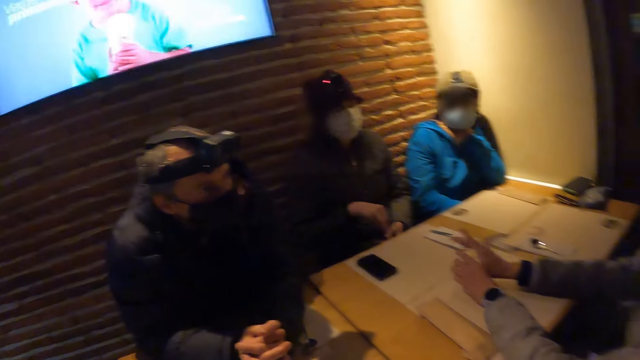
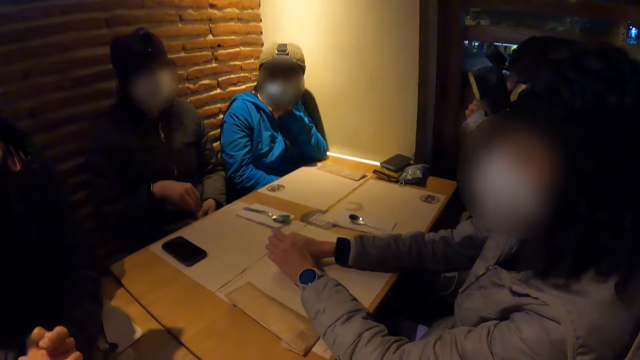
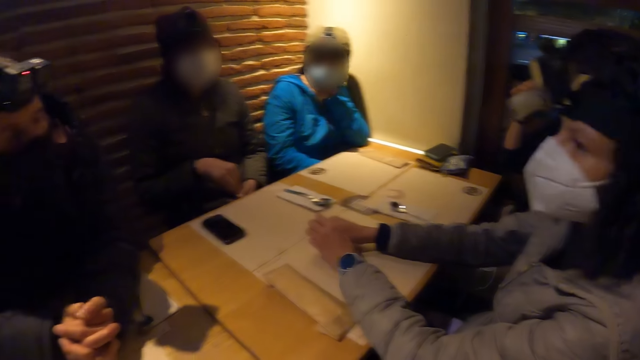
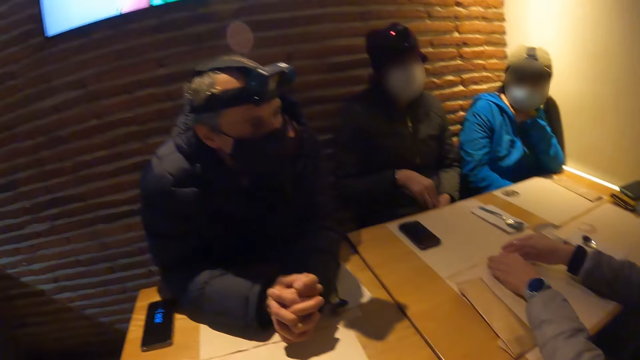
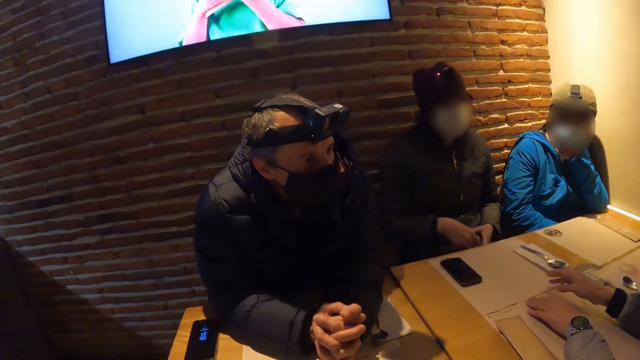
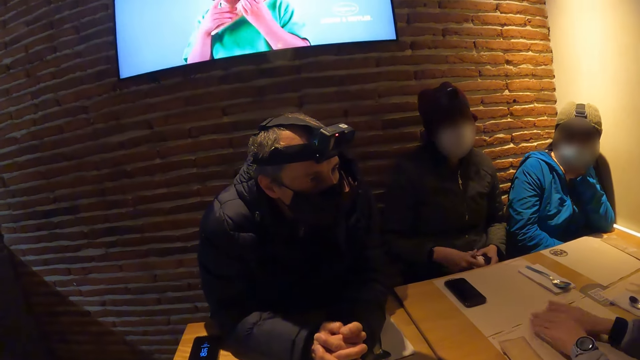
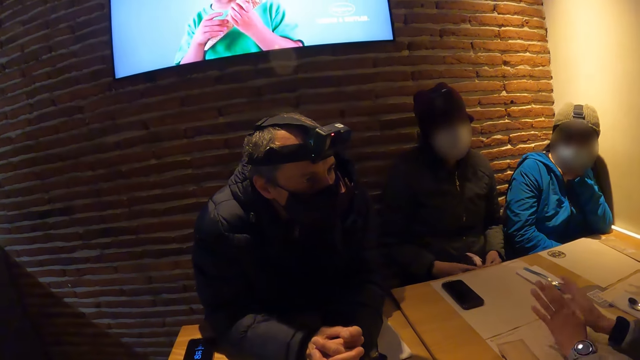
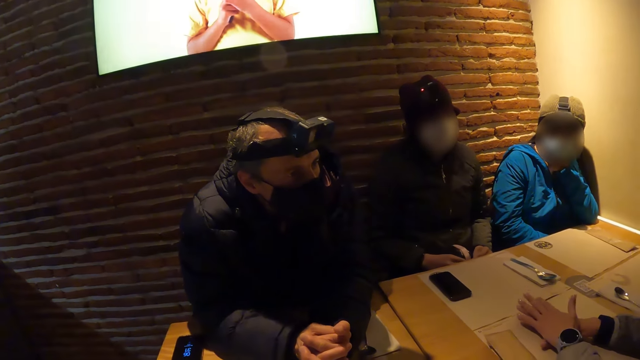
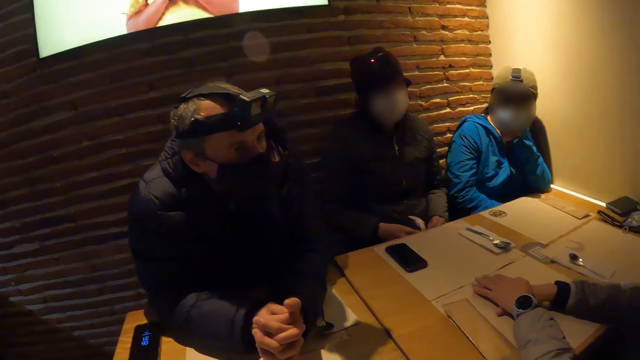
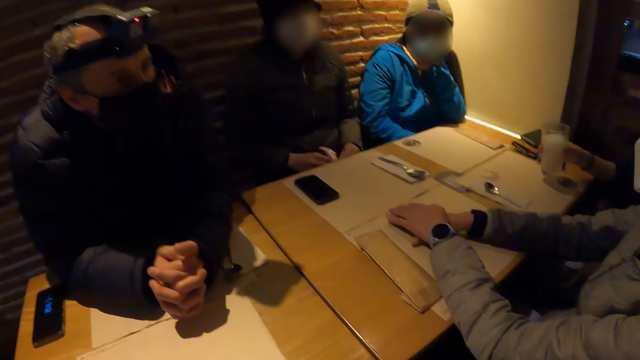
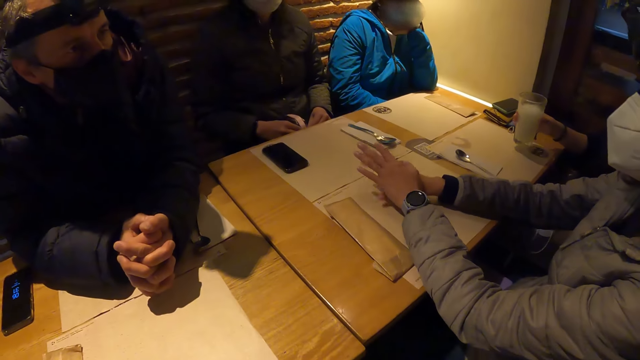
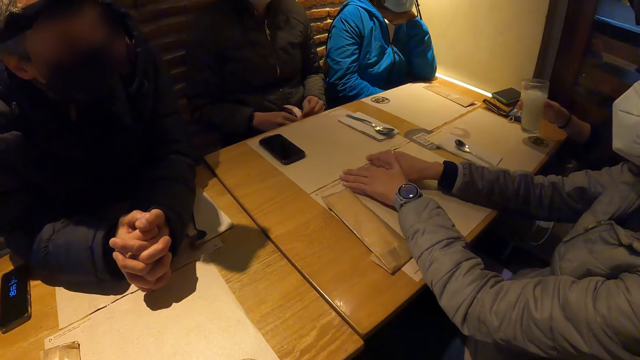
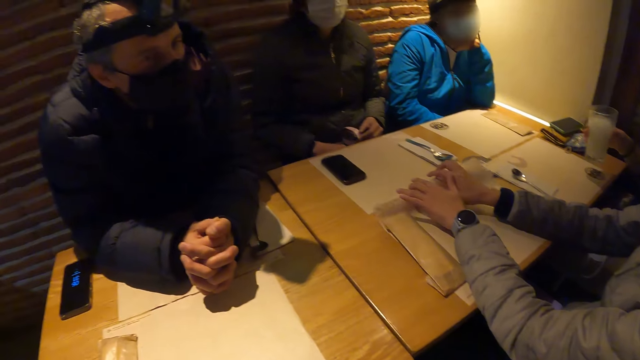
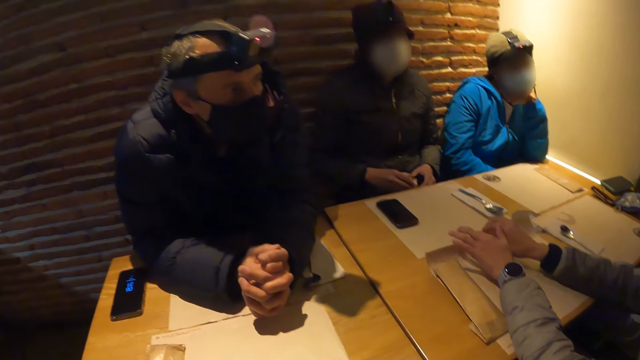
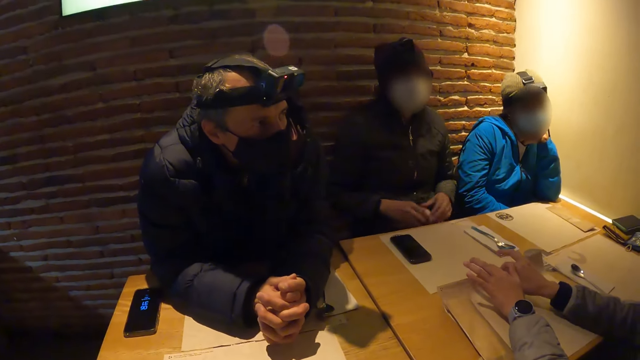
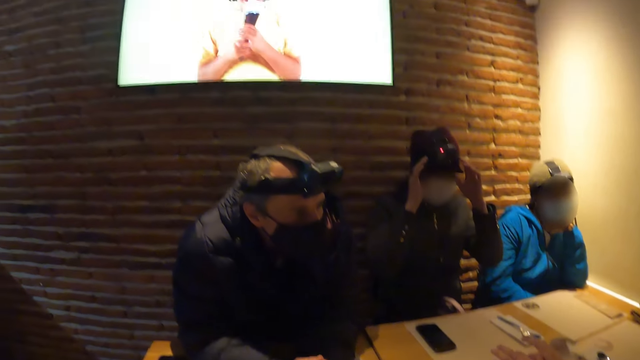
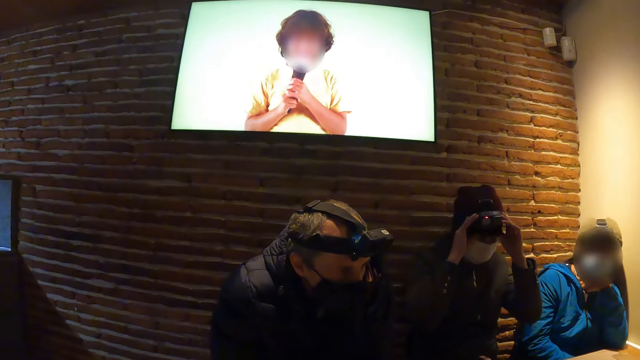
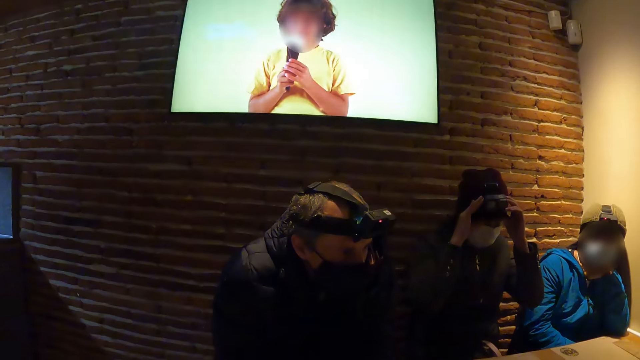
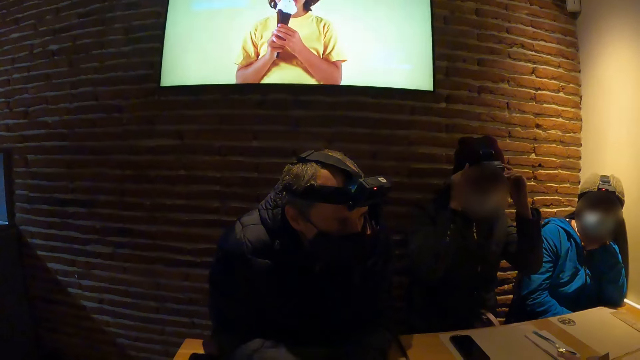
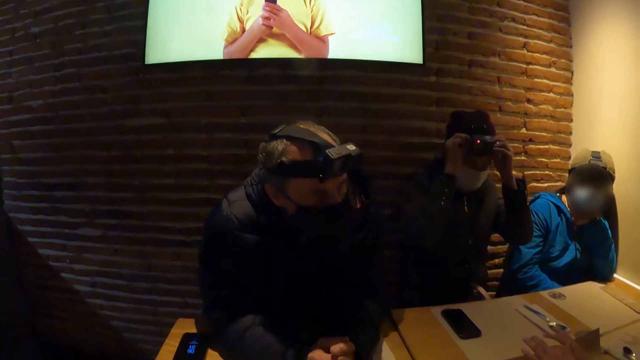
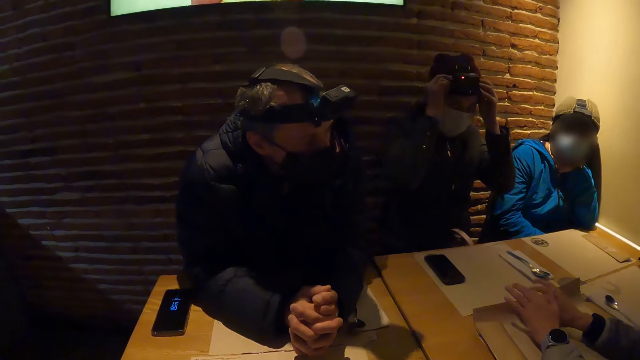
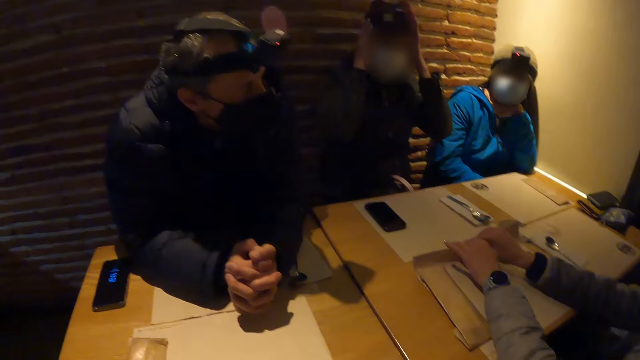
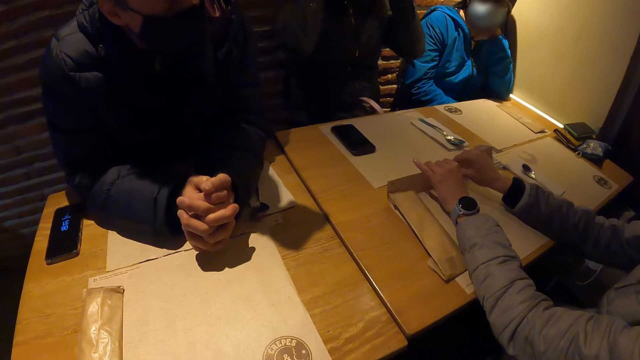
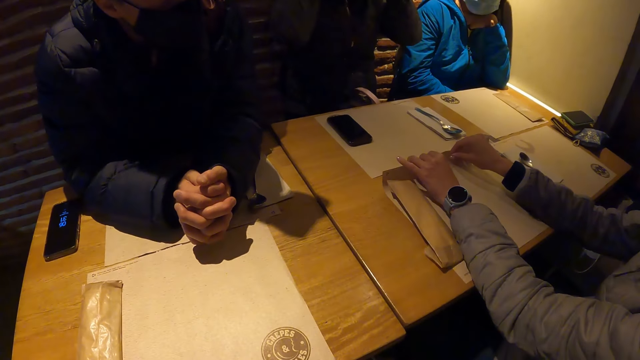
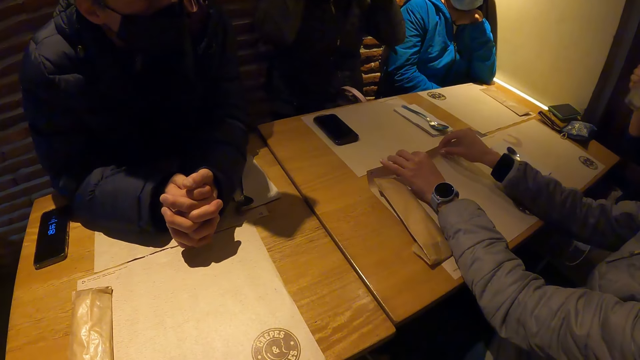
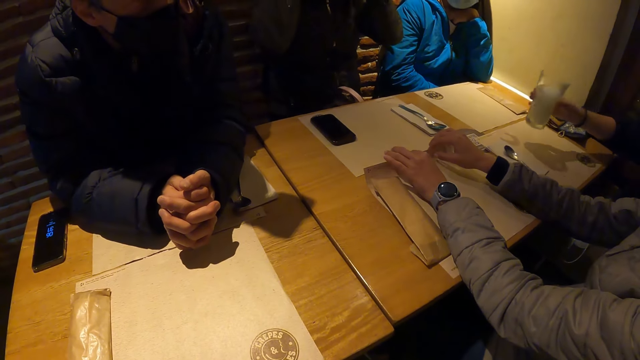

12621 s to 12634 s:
A man drinks from a cup or glass with his right hand. The camera wearer looks around. The man holds the glass on the table. He shakes the juice. A woman picks up a table mat from the table with both hands. Another woman adjusts her camera with both hands. The camera wearer watches television. The first woman touches the table mat.

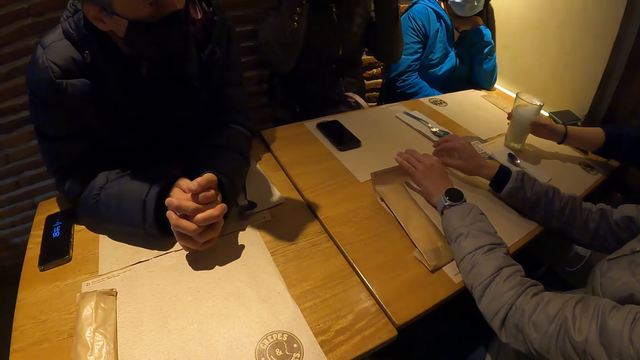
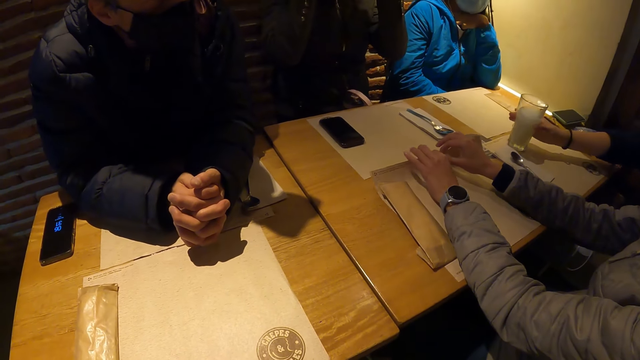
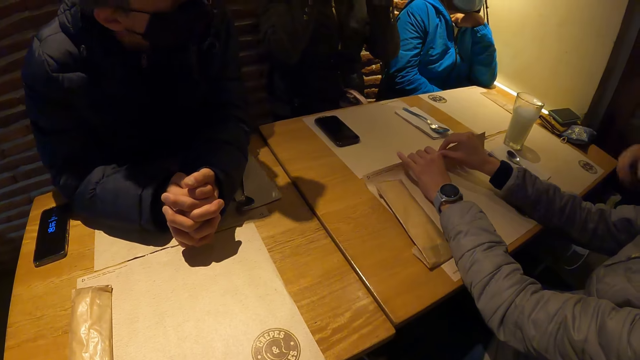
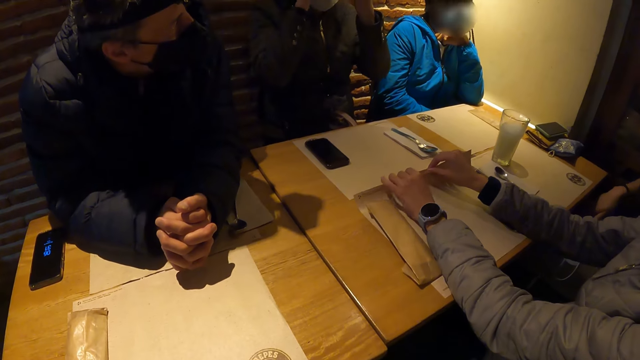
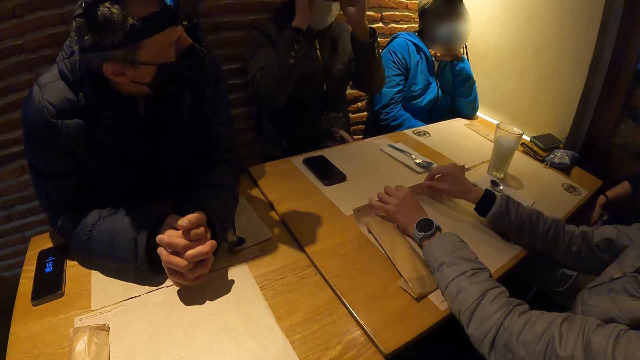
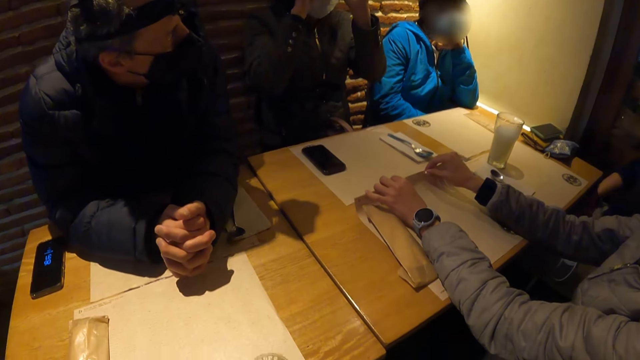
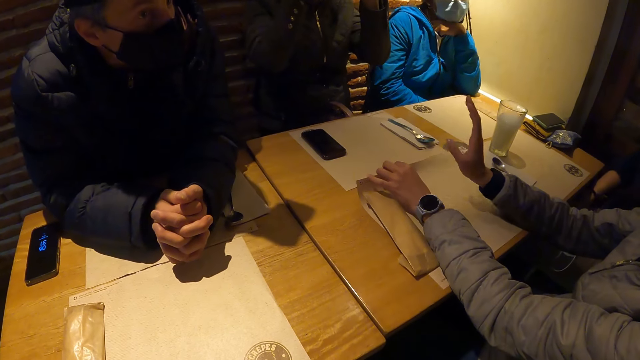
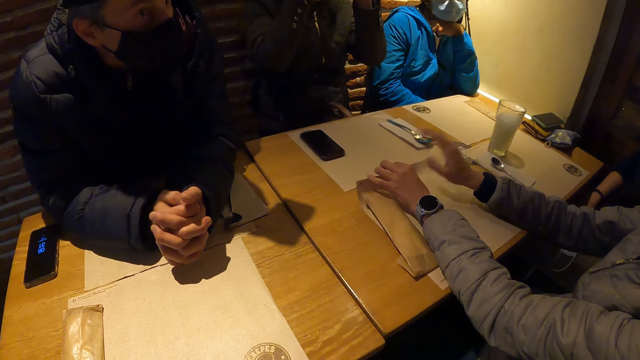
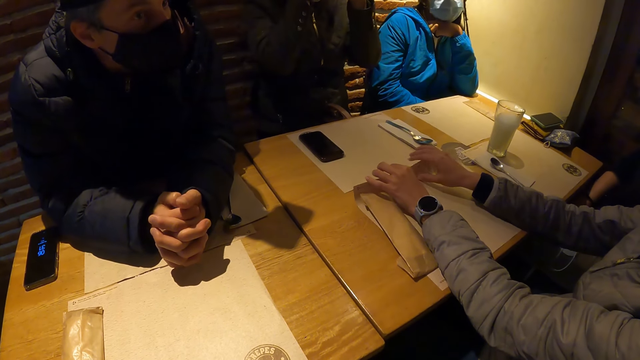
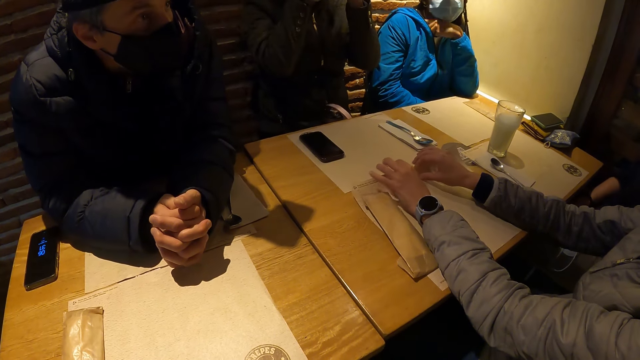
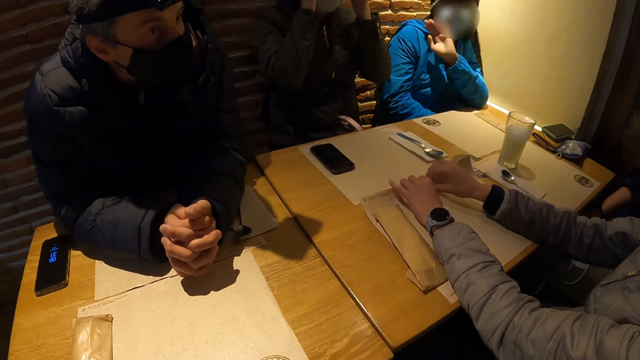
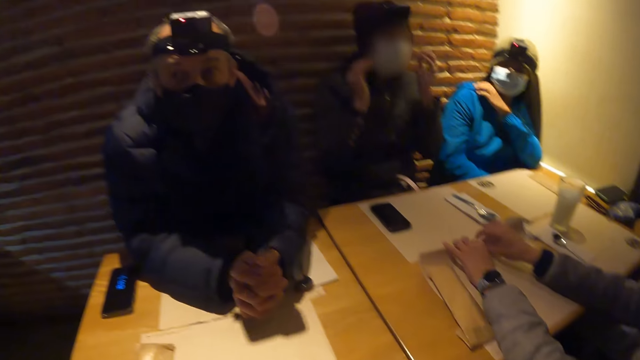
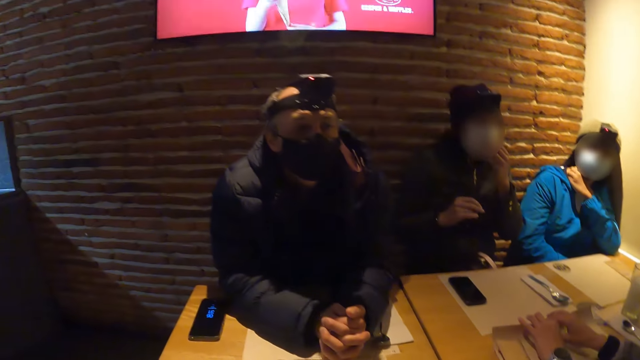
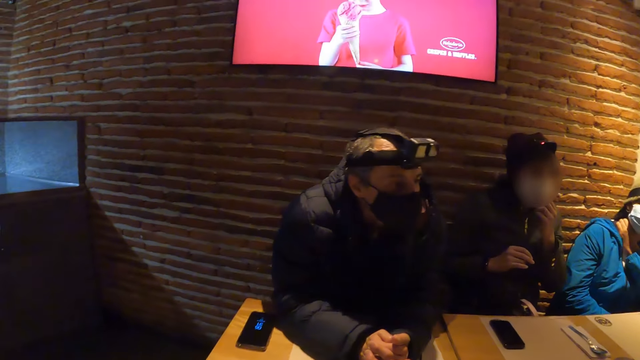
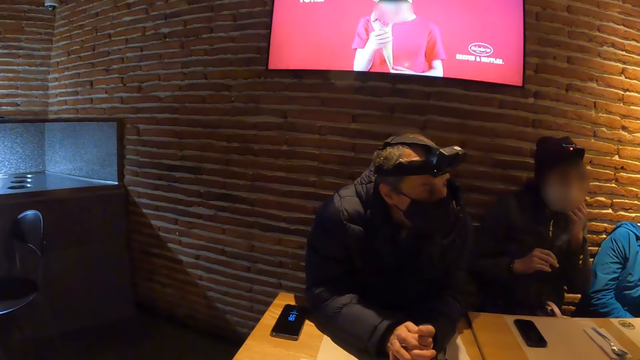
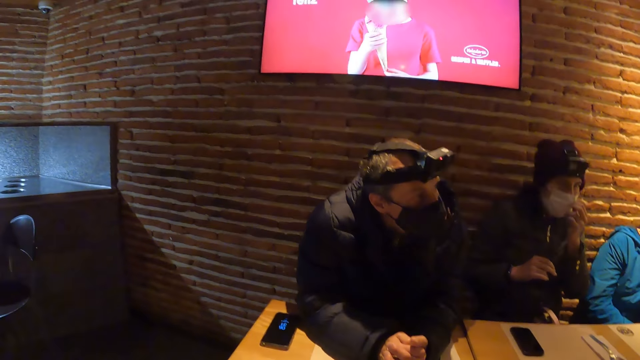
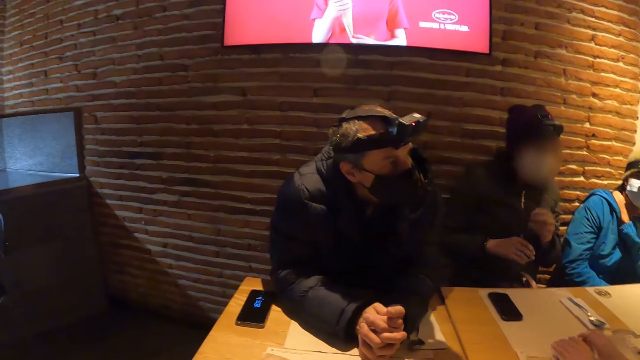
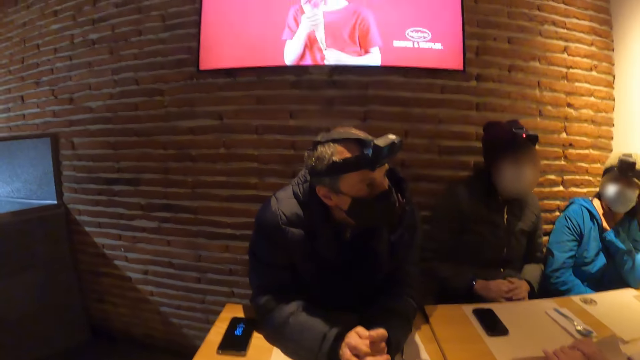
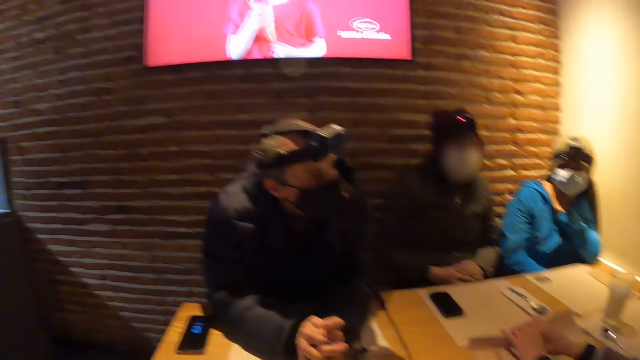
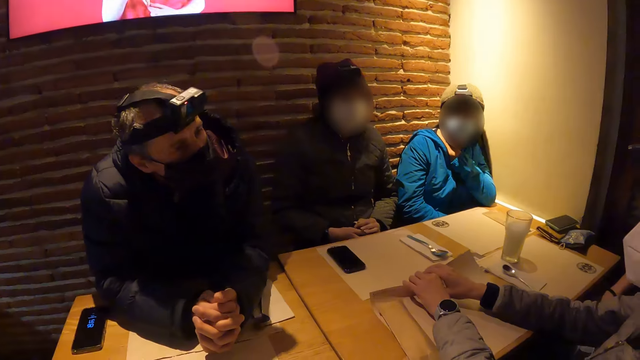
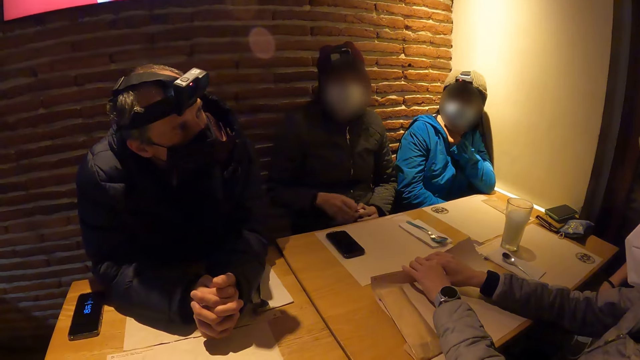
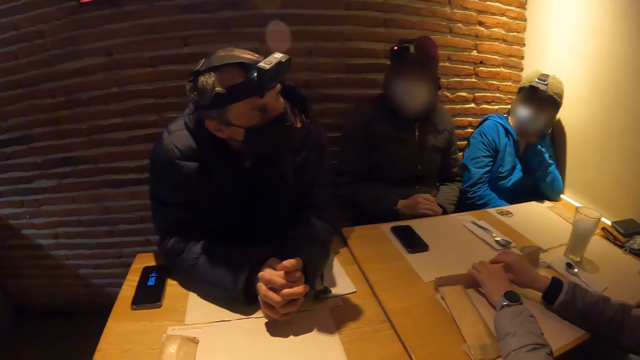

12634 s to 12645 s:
A man drops a cup on the table with his right hand. A person gestures. A woman adjusts her face mask with her left hand. She places both hands on the purse. She puts her hands on the laps.
